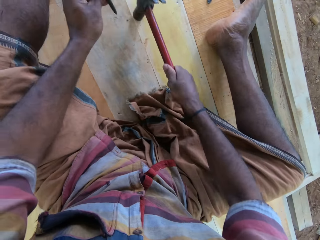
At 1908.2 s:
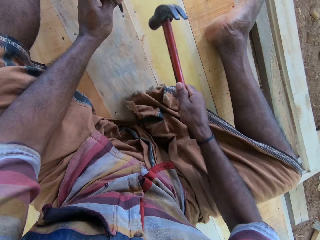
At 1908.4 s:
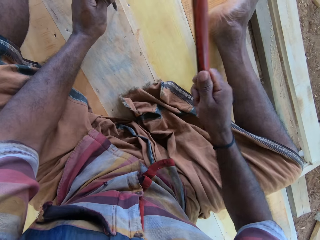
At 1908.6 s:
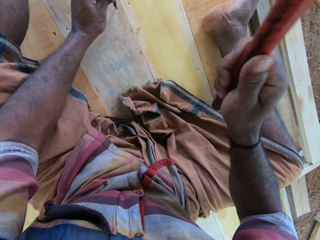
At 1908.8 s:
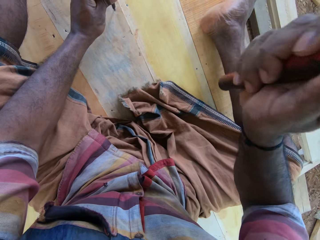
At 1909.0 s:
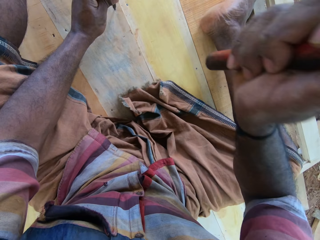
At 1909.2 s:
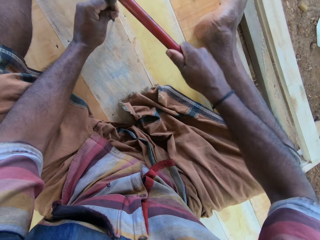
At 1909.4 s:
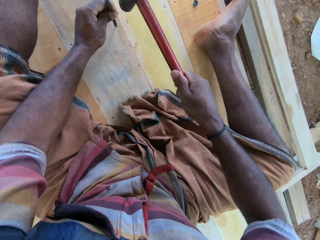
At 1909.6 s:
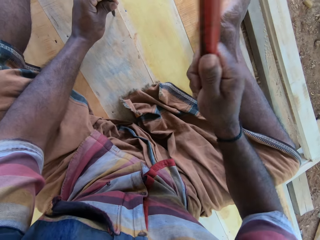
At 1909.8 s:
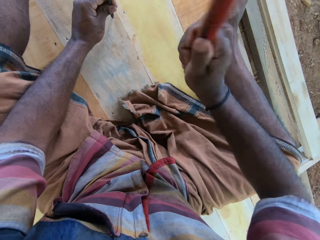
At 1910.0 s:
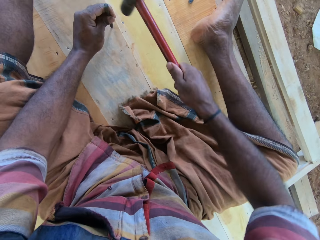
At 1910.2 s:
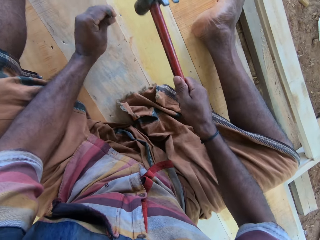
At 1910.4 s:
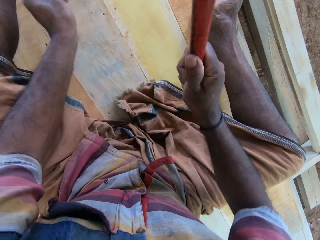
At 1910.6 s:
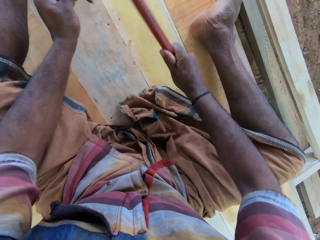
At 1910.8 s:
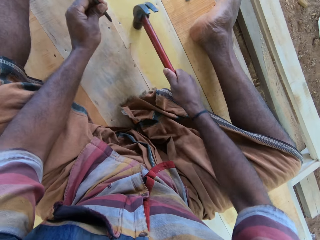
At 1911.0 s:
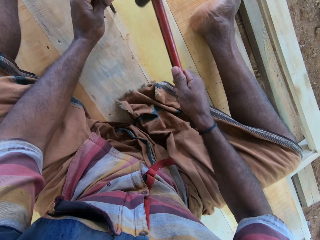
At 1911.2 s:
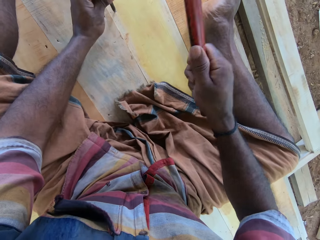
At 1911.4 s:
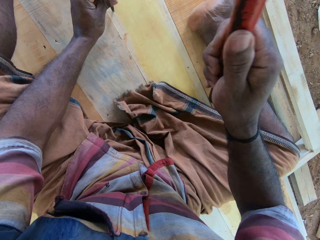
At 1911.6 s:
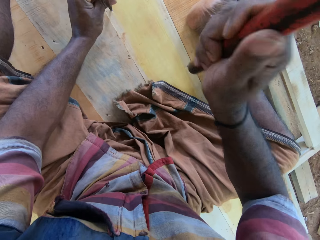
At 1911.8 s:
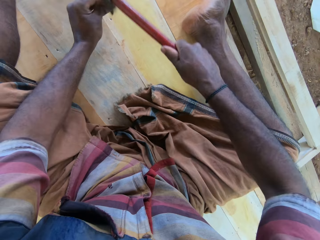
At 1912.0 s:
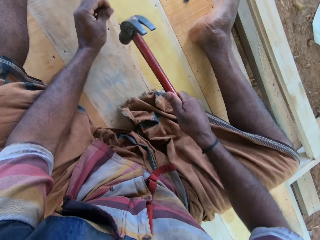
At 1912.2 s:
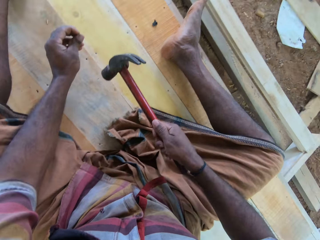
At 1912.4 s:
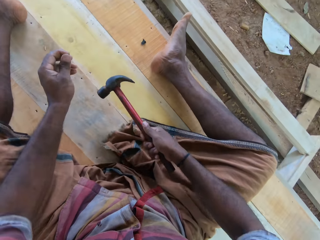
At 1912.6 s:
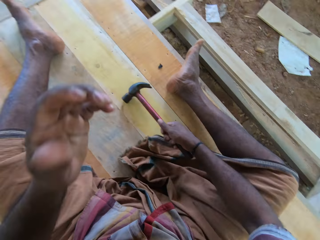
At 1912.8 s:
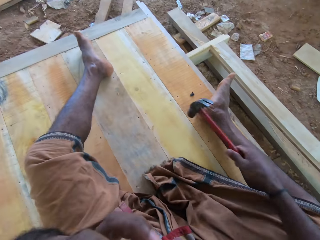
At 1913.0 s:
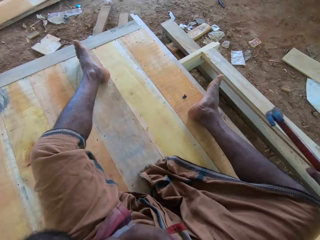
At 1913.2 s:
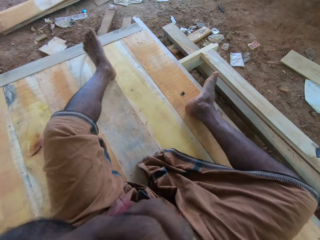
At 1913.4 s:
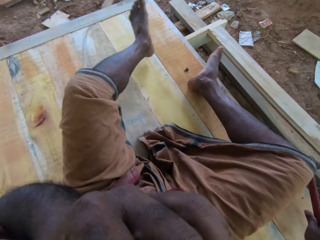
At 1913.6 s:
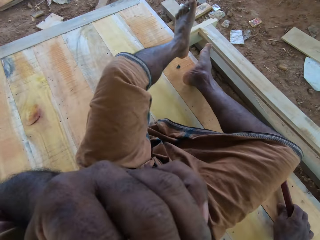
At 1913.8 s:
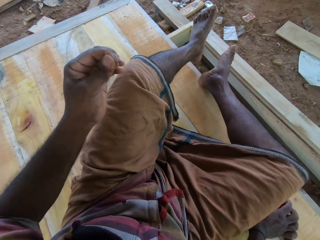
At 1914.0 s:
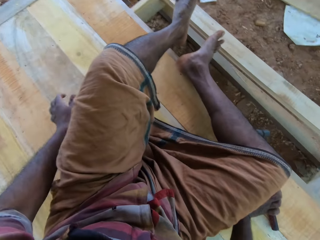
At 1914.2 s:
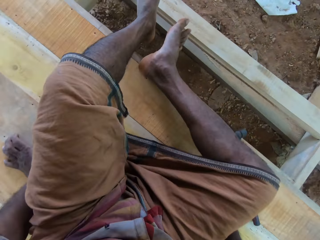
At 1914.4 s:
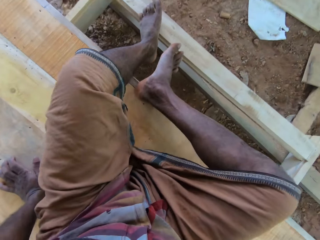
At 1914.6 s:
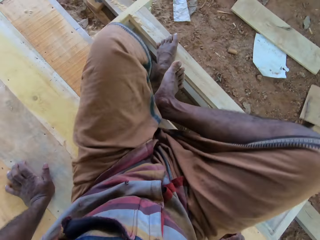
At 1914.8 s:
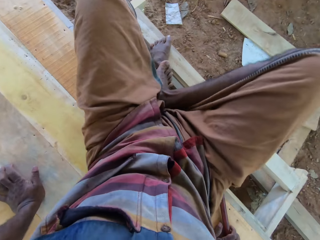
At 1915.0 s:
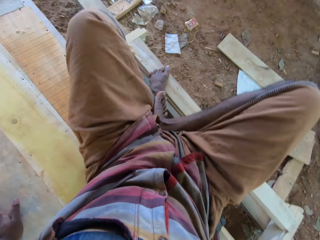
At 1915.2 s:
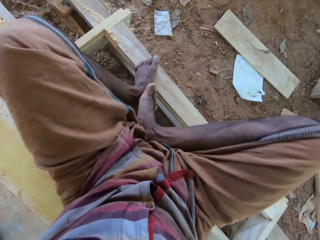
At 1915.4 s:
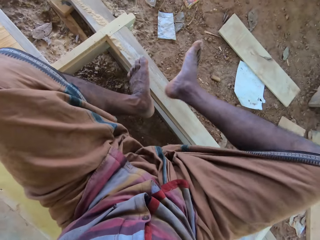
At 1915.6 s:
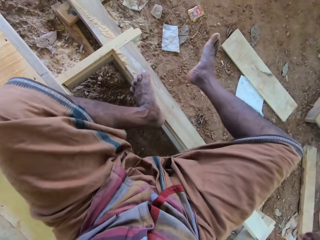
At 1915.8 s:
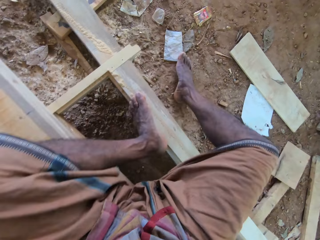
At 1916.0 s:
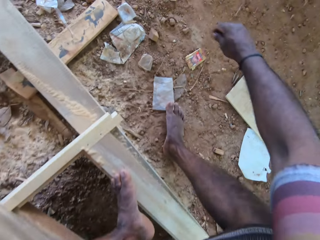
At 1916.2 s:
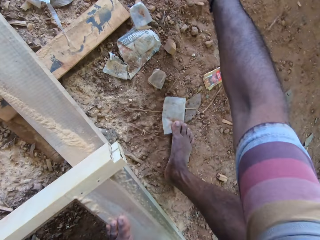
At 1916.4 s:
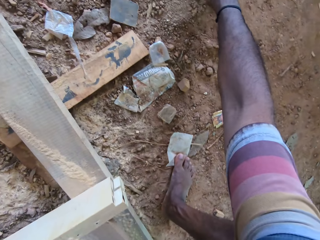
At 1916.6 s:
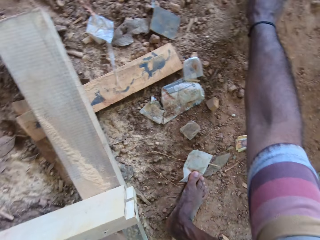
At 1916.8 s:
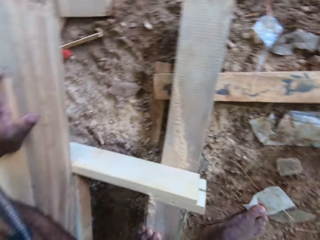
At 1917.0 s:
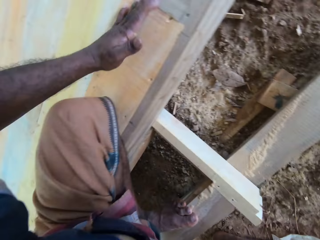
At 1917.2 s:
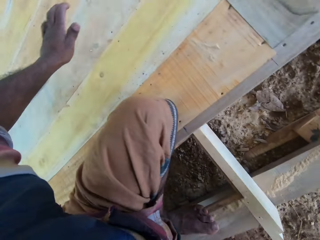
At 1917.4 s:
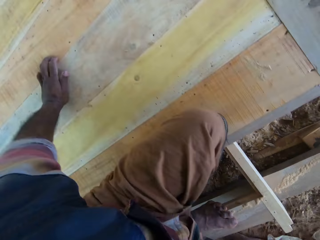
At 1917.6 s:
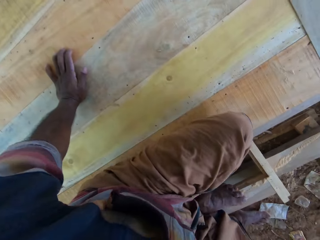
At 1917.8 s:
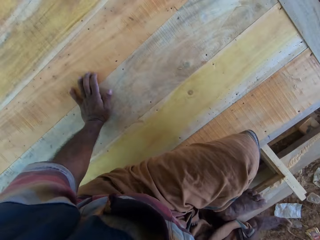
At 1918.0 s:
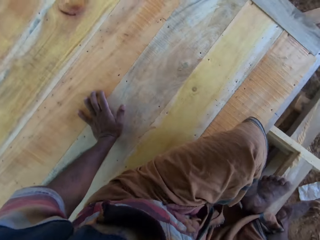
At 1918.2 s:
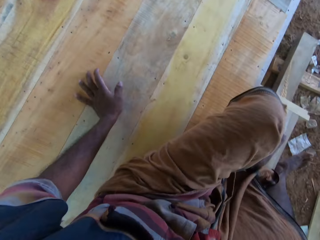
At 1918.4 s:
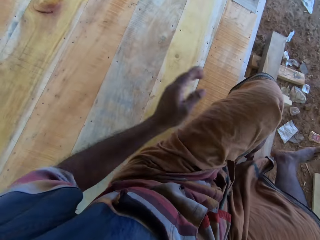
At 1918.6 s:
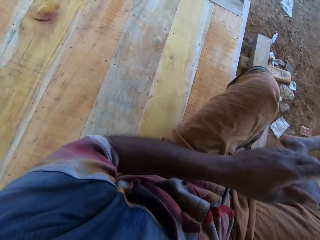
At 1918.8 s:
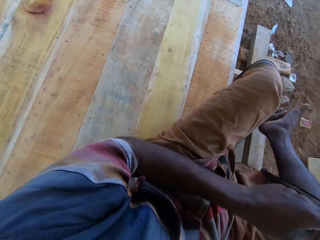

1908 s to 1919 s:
The camera wearer holds the hammer. He fixes the nail on the wood with the hammer. He holds the chisel. He hits the chisel with the hammer. He fixes the nail on the wood with the hammer. He hits the chisel with the hammer. He hits his hand with the hammer. He holds the hammer. He lifts the left hand. He moves on the wood floor with buttocks. He picks up the chisel. He puts the hand on the wood.

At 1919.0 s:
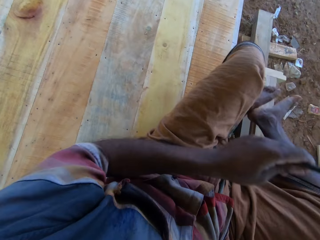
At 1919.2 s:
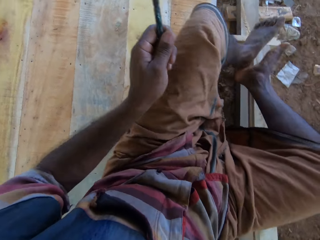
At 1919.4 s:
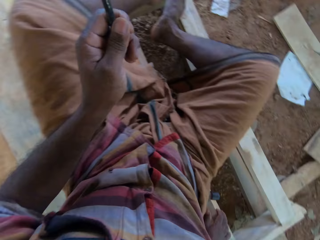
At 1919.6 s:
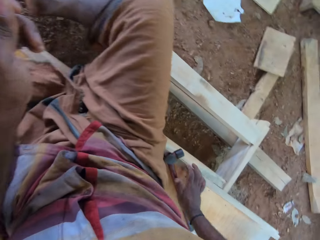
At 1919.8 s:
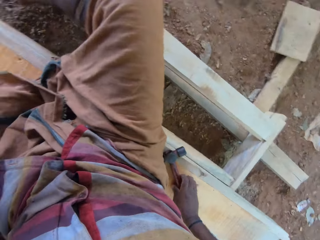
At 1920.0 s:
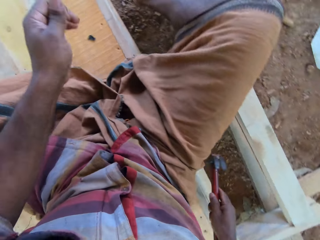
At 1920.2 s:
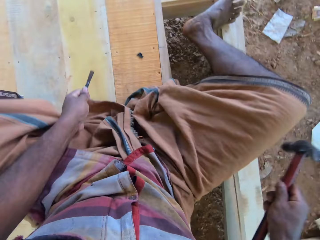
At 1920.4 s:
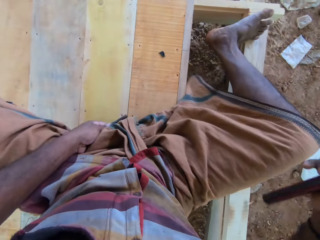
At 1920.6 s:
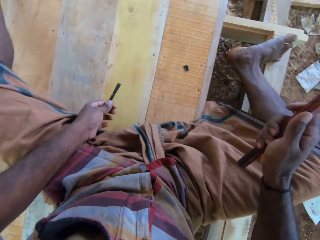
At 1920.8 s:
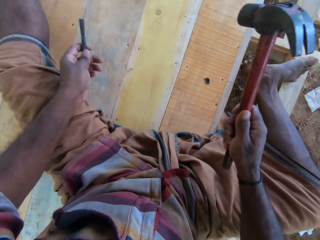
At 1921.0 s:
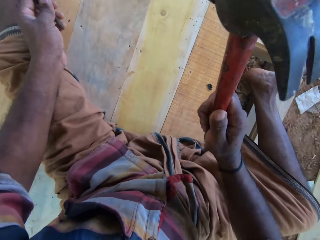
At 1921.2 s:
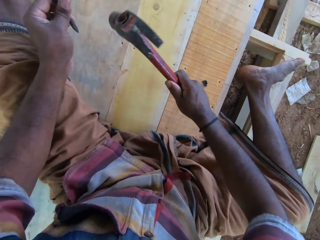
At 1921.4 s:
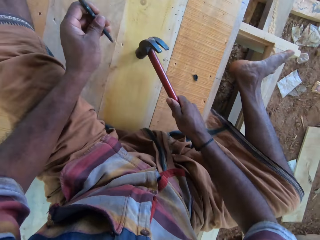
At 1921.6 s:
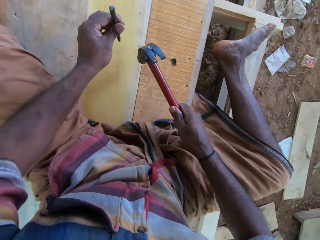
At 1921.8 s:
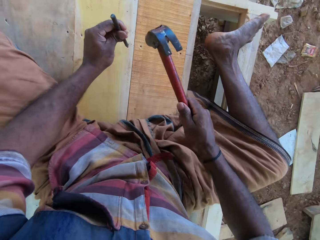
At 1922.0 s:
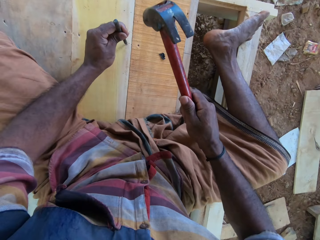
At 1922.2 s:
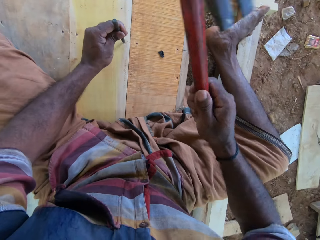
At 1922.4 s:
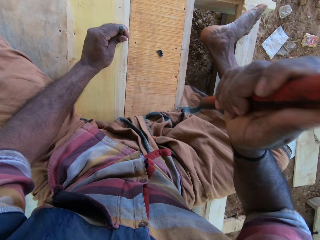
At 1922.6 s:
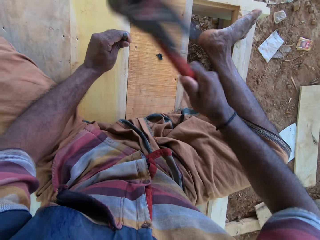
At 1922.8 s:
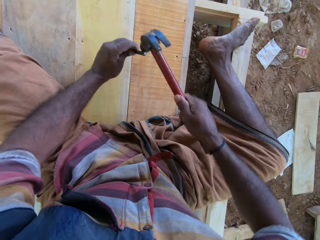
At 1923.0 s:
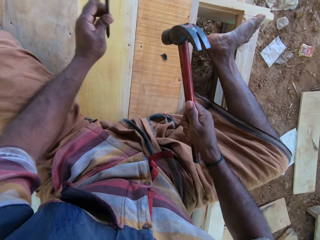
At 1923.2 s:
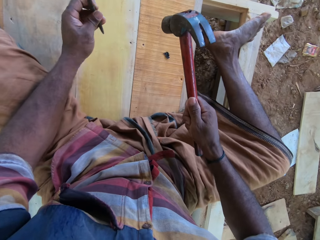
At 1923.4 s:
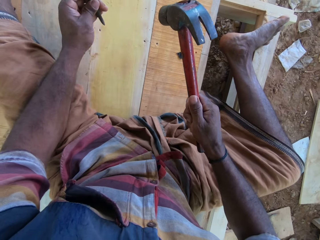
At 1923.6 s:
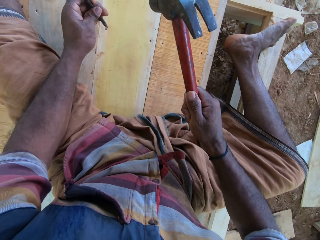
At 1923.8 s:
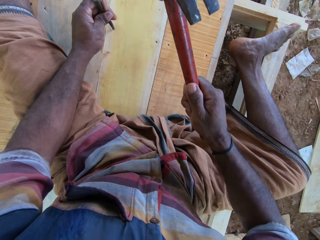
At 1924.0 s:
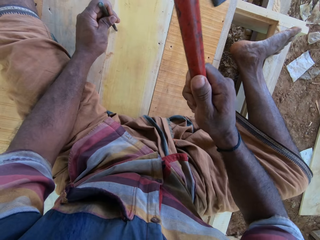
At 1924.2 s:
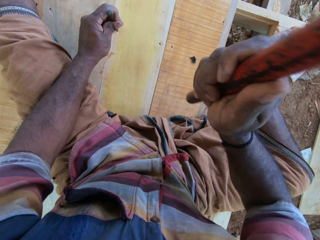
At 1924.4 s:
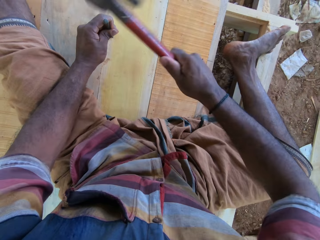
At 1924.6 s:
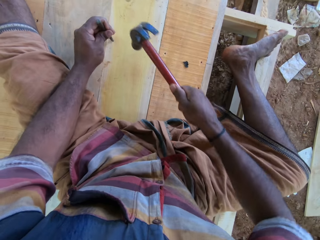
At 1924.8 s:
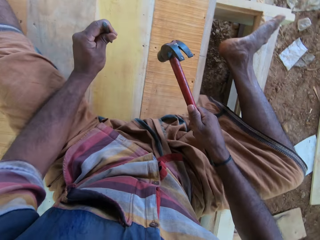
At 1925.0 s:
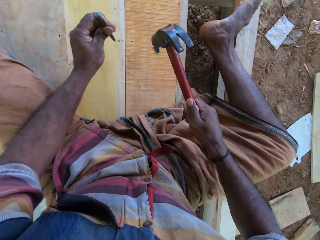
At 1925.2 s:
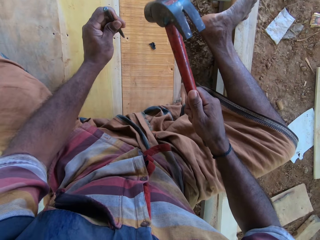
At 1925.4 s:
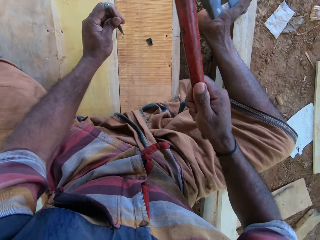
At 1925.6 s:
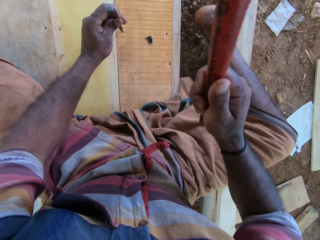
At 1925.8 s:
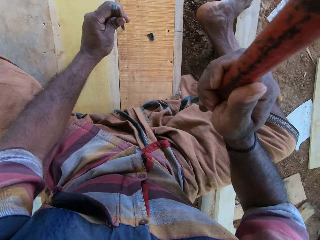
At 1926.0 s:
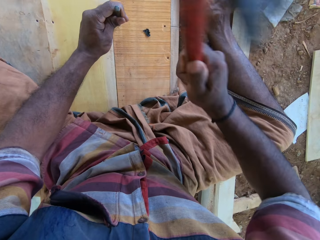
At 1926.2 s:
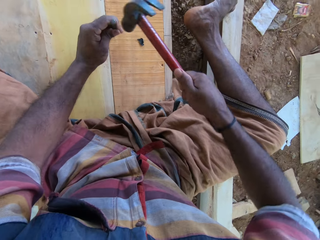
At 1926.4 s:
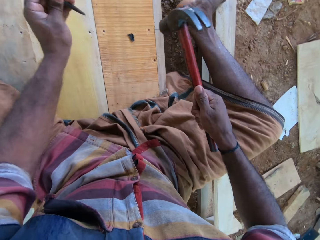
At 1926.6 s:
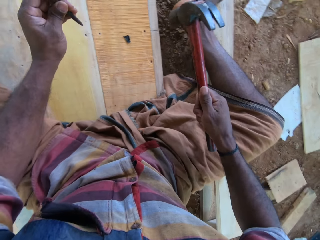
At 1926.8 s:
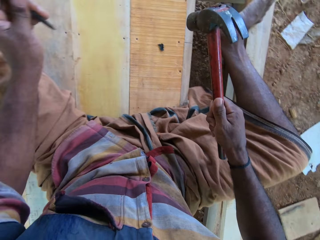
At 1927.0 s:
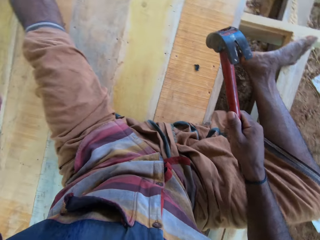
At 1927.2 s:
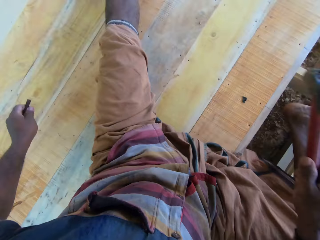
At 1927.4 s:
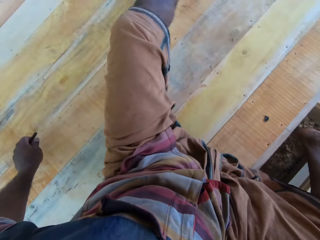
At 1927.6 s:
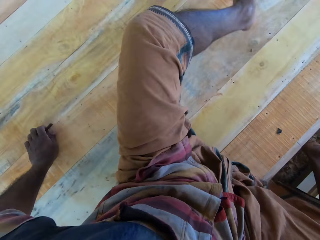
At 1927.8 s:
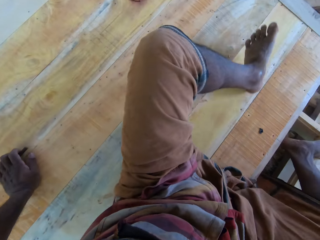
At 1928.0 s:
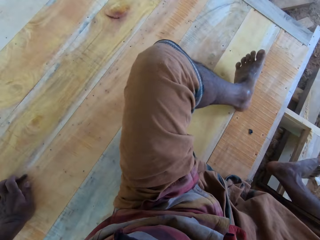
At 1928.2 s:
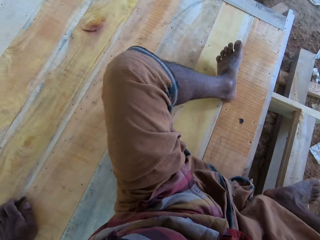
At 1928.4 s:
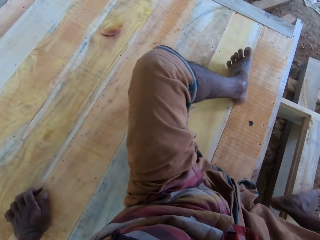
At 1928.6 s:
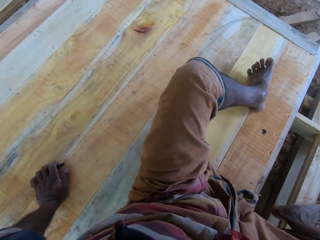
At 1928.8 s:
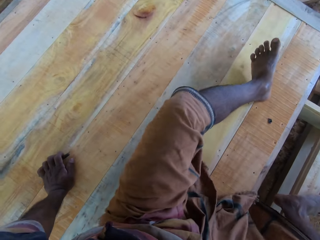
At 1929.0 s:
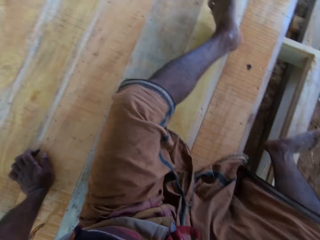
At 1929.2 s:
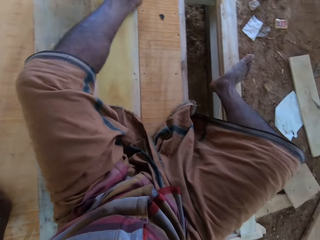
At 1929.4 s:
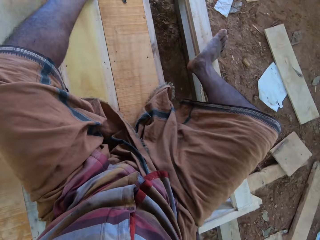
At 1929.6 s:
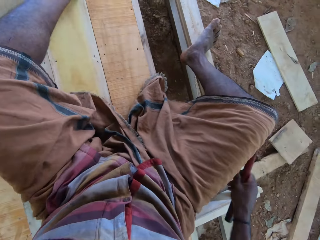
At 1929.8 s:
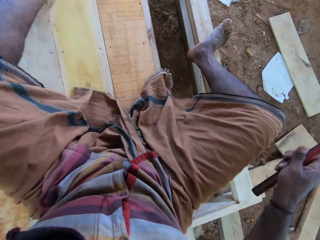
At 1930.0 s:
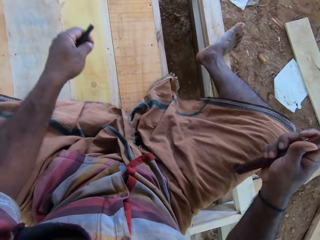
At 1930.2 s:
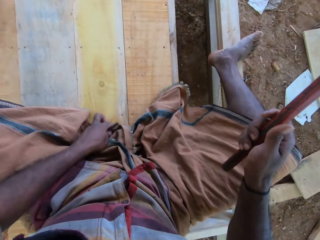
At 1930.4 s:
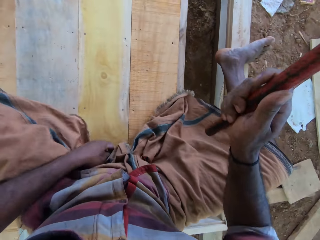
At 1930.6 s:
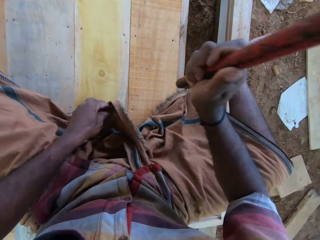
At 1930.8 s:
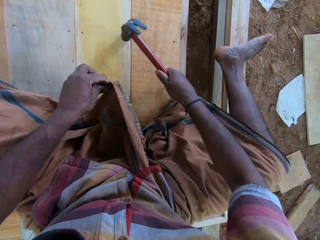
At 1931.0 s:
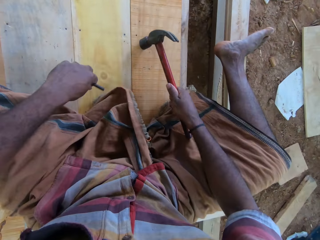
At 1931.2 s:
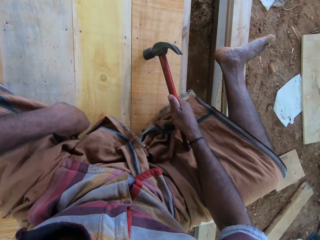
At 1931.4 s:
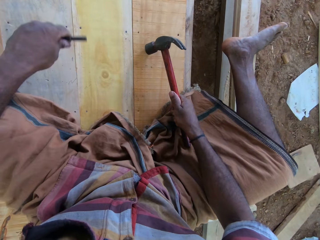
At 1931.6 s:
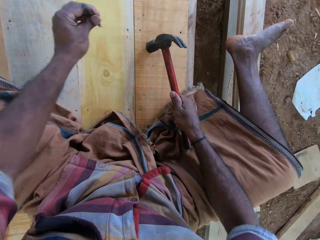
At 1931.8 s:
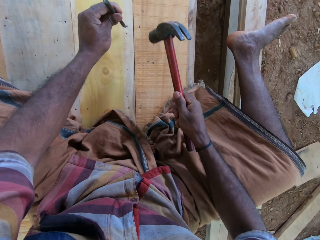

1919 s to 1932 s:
The camera wearer holds the chisel. They pick up the hammer. They hold the hammer. They fix the nail on the wood with the hammer. They hold the chisel. They hit the chisel with the hammer. They hold the chisel. They hit the chisel with the hammer. They hold the chisel. They hit the chisel with the hammer. They hold the chisel. They move on the wood floor with buttocks. They hold the hammer.
